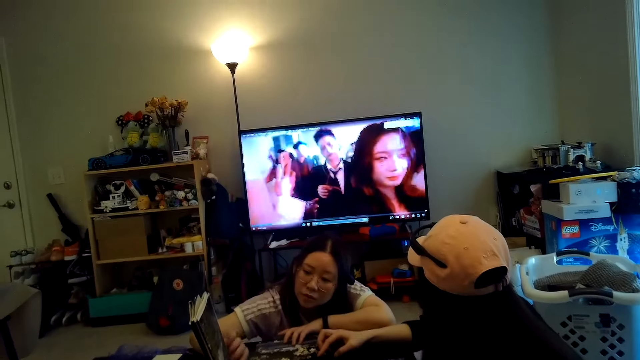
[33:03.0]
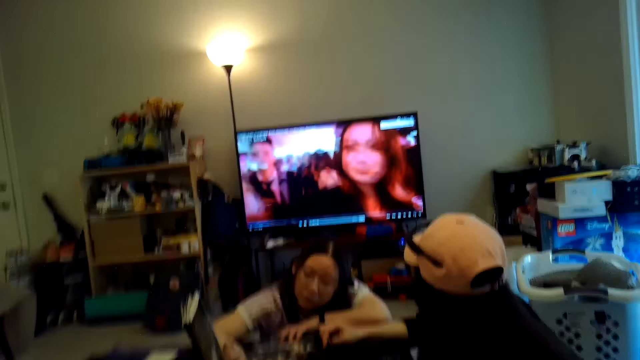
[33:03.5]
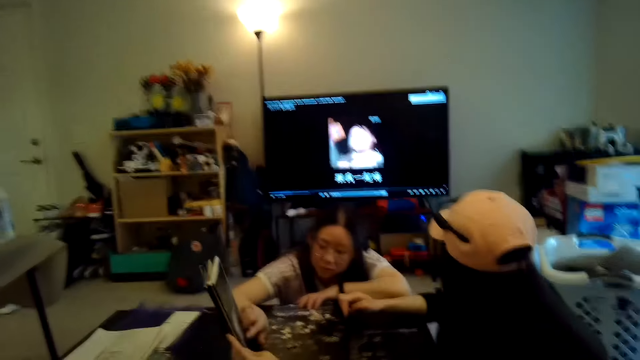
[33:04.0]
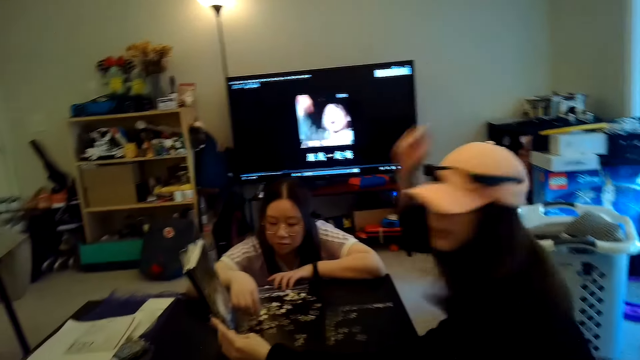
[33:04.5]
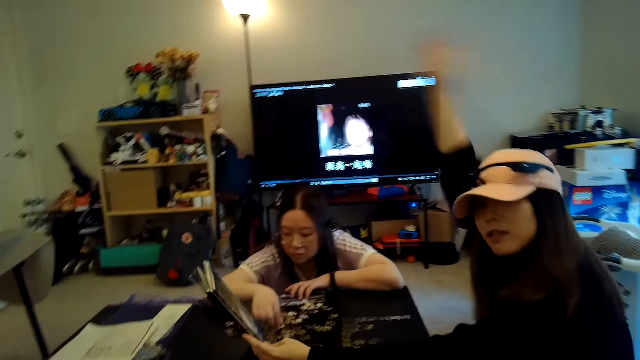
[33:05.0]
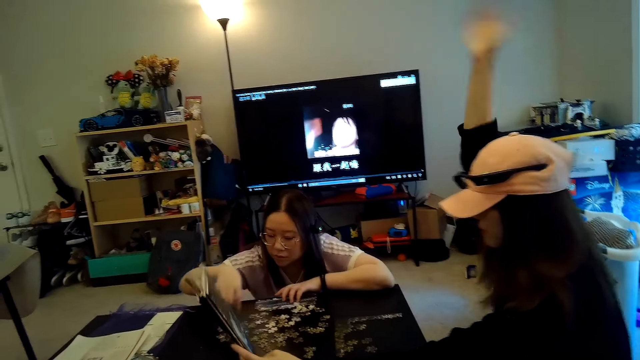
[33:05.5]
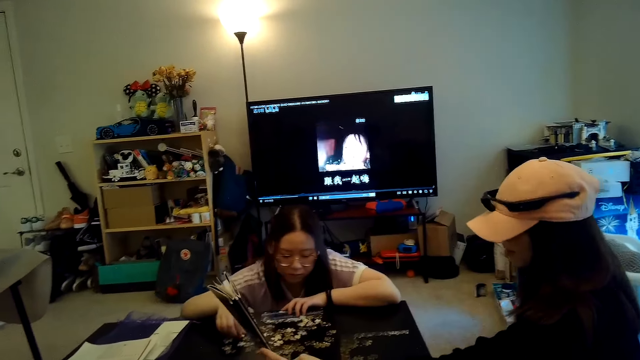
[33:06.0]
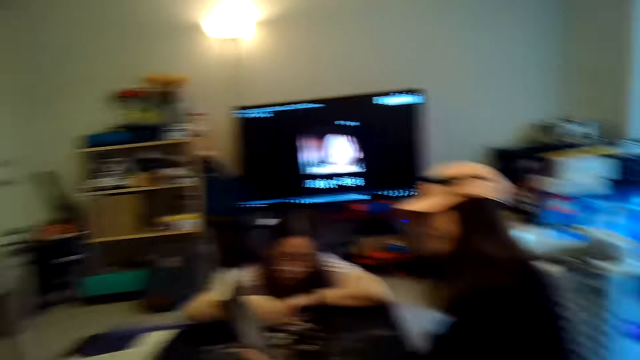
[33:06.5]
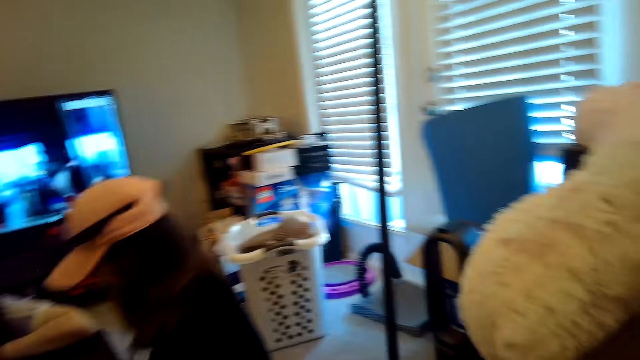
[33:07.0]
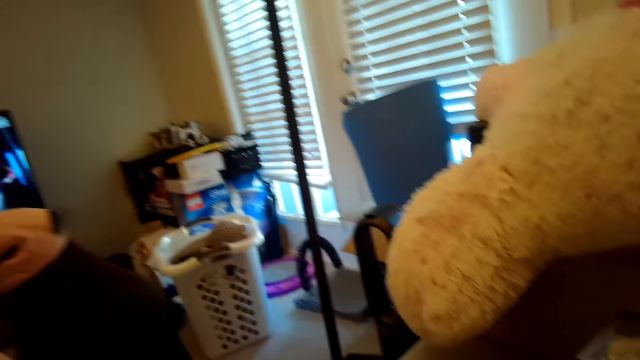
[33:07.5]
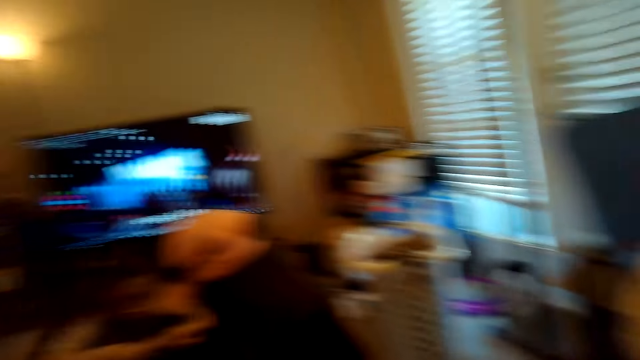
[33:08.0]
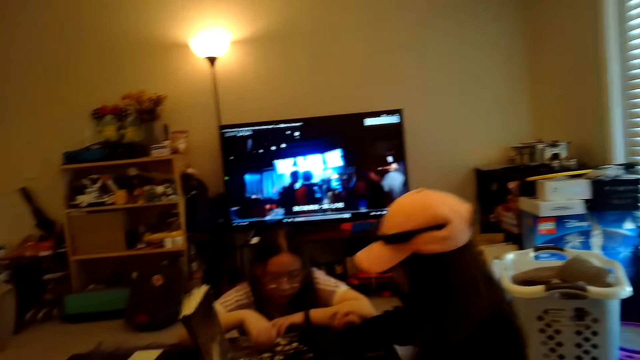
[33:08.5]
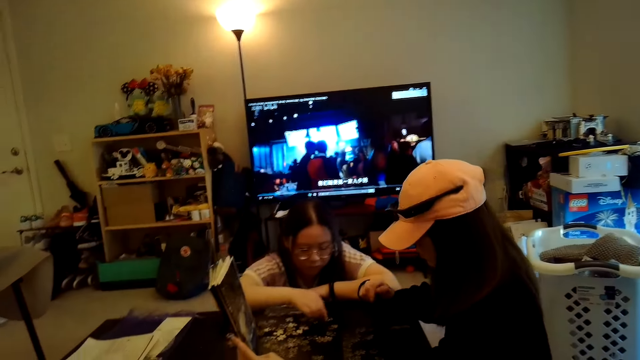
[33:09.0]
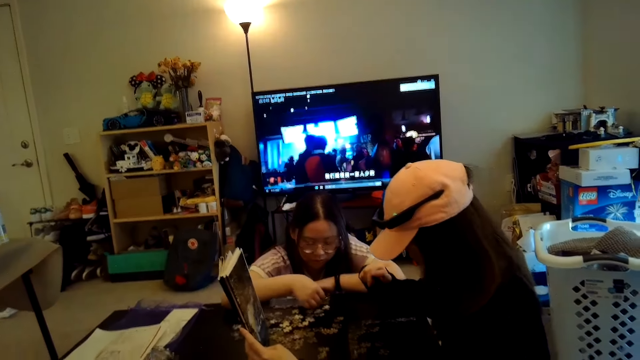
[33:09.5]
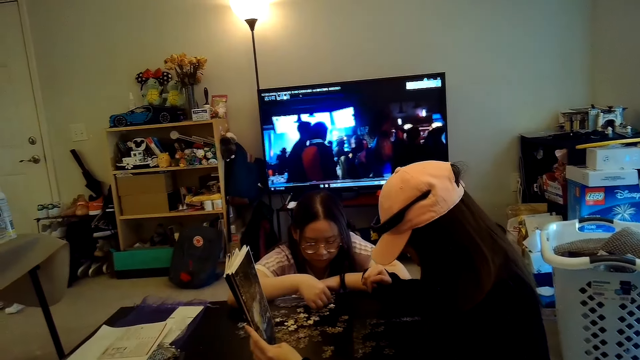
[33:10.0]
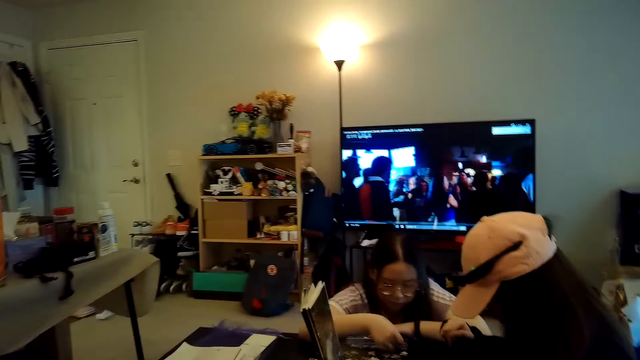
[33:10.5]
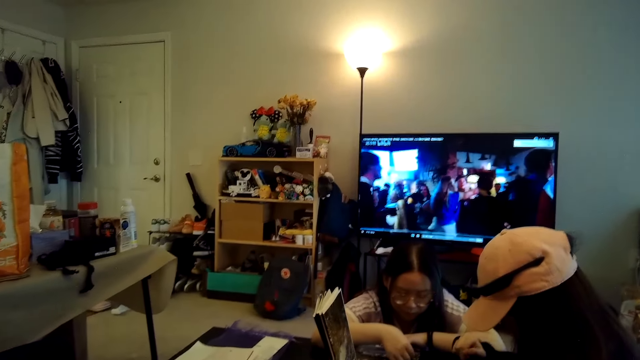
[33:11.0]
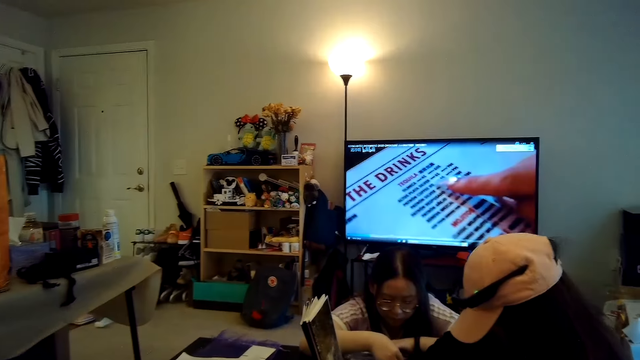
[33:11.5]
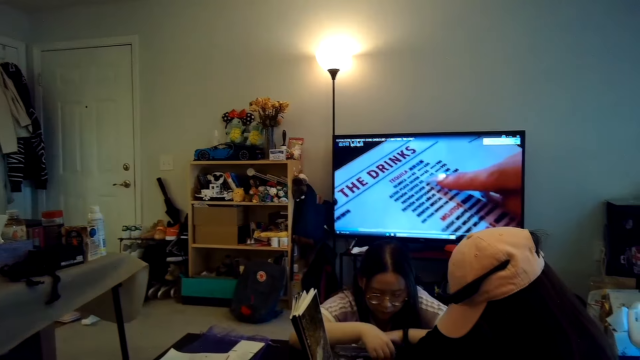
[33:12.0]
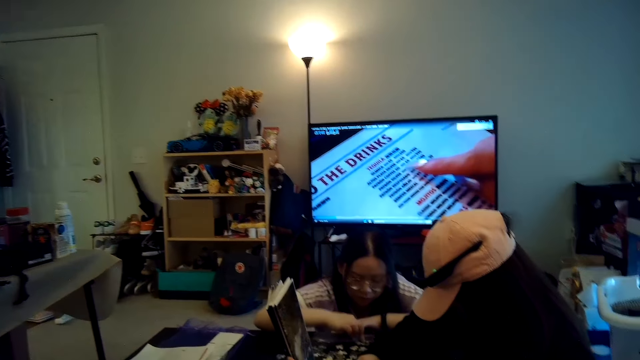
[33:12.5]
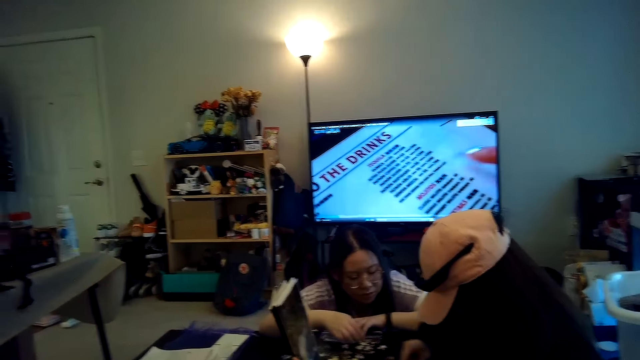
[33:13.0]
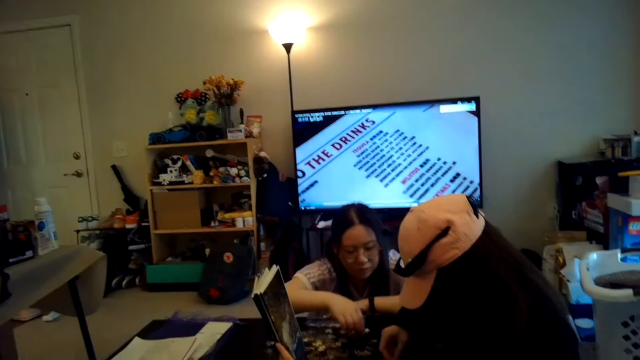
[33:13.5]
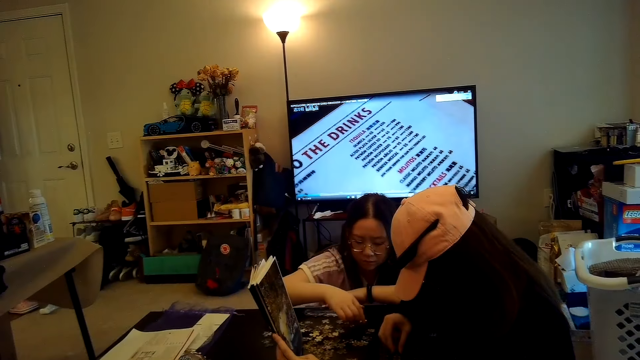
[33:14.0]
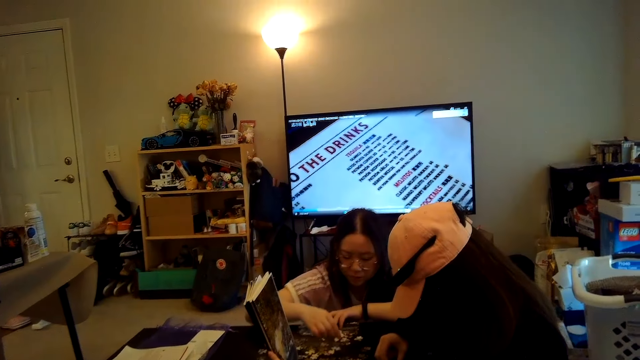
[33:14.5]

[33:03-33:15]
Someone raises the hands up.

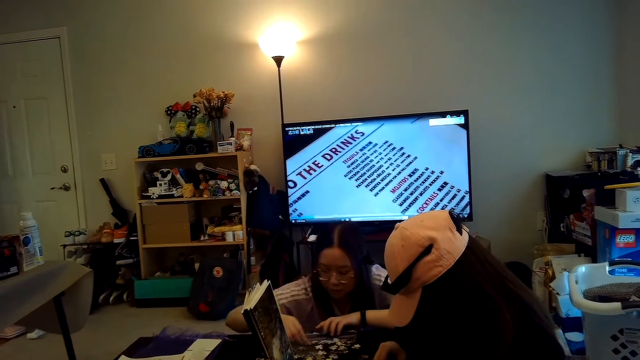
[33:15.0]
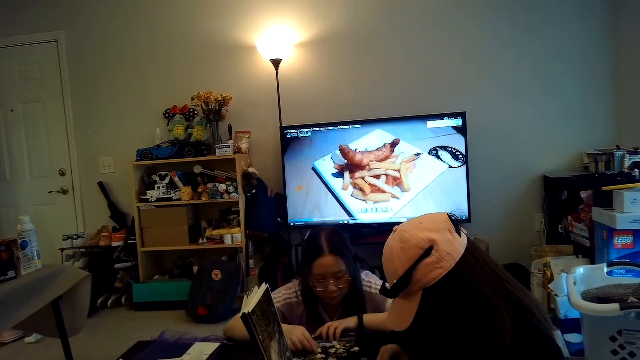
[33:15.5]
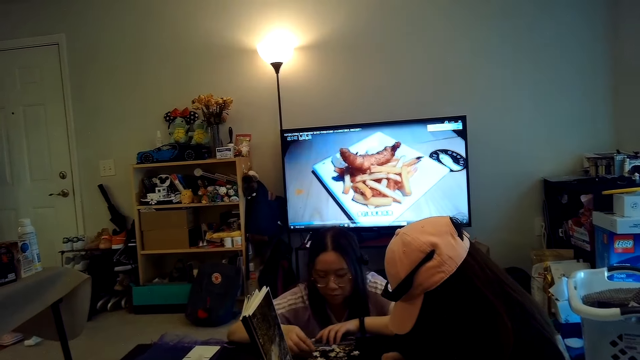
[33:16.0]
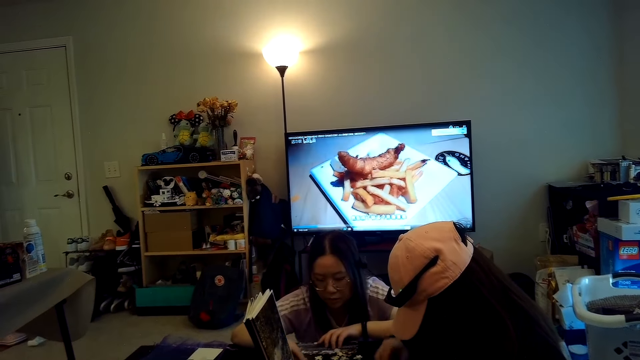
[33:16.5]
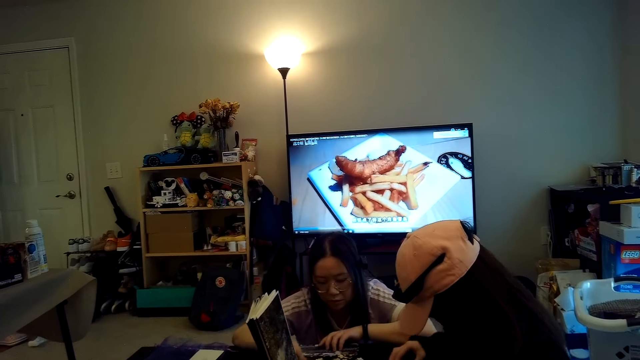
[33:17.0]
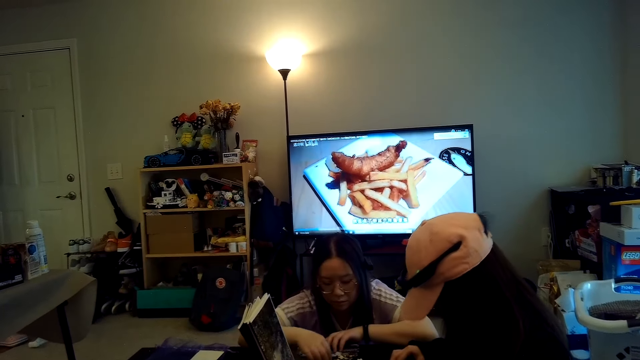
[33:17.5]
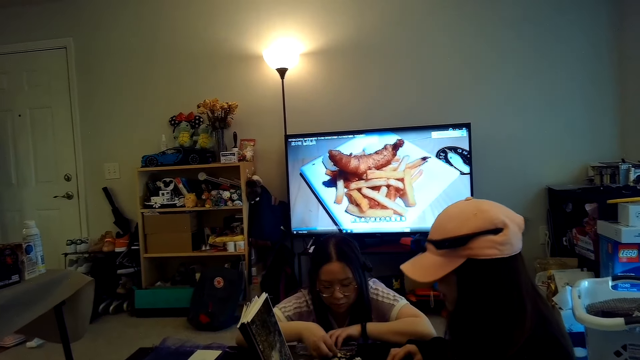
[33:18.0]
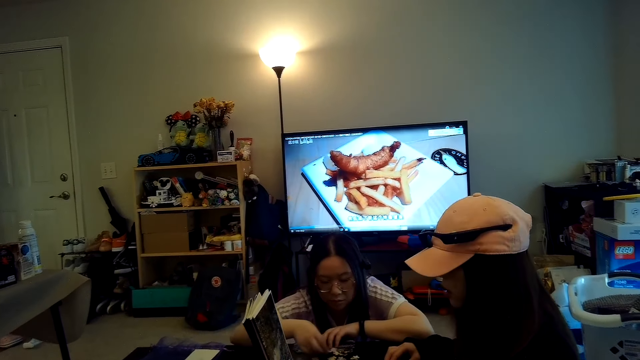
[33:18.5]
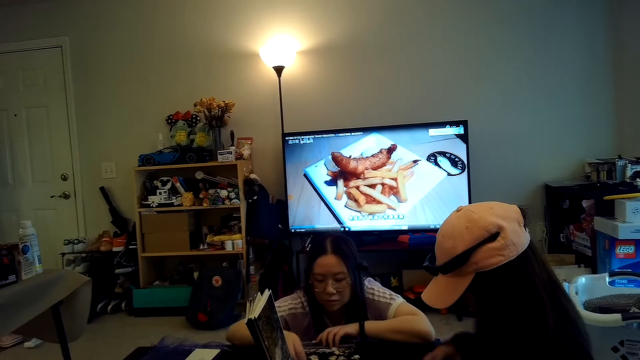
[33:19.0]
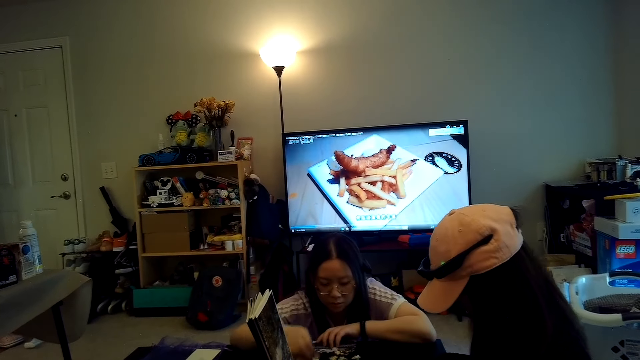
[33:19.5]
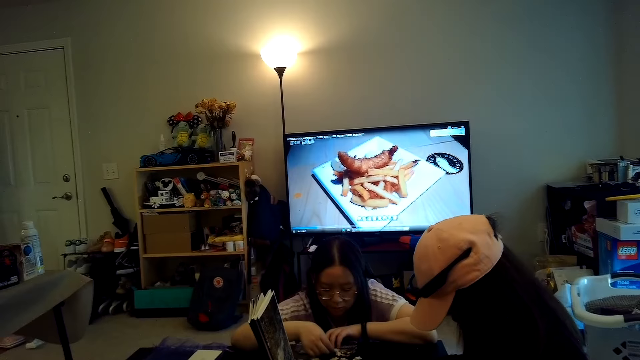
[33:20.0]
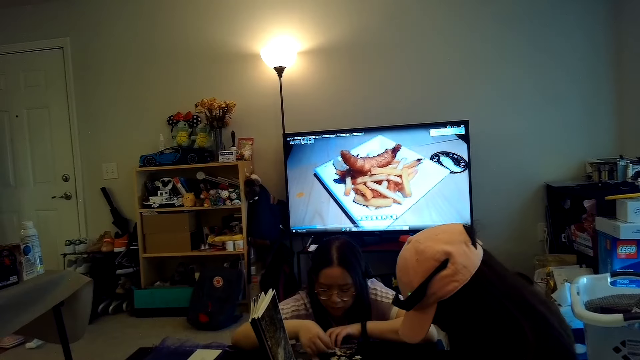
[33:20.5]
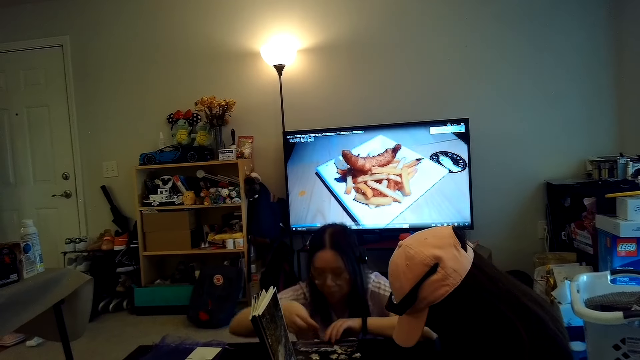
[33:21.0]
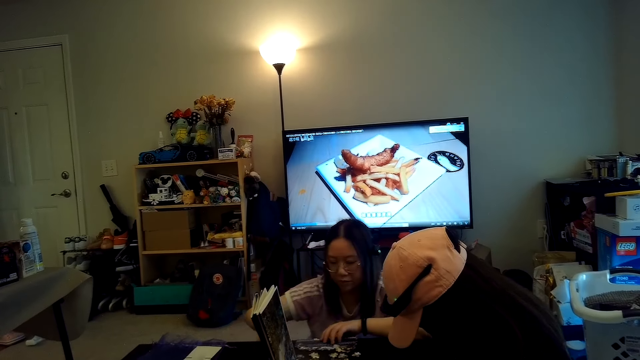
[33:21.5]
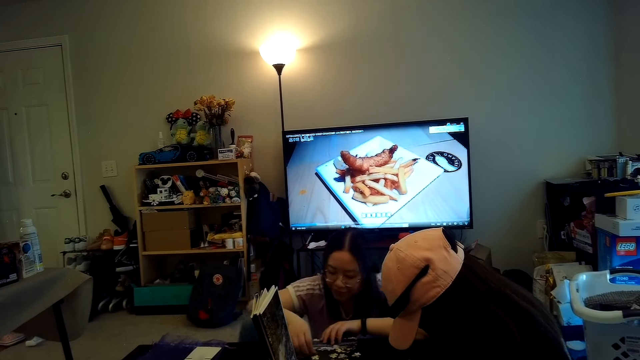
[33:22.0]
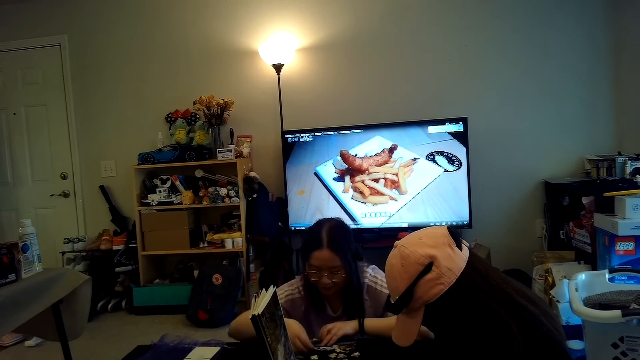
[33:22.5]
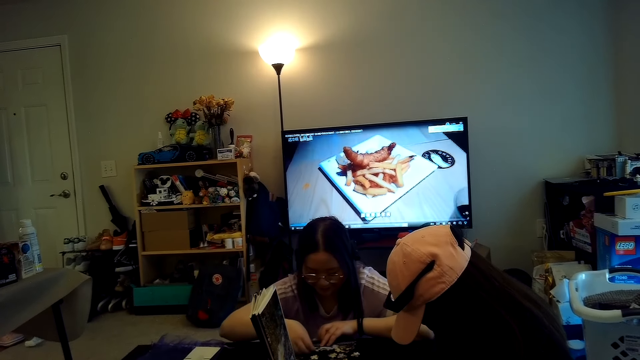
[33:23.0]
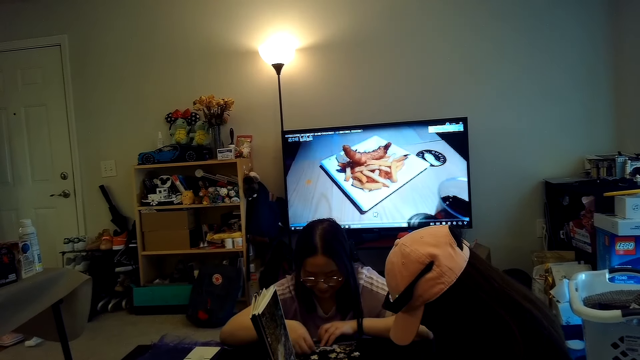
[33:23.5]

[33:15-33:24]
The camera wearer watches television.
